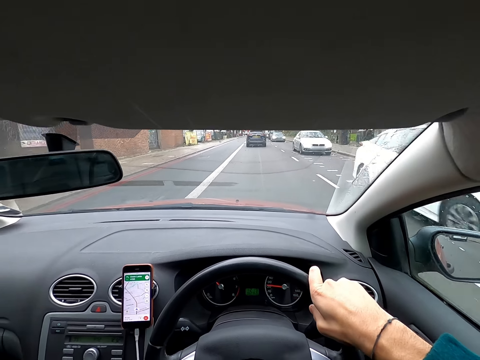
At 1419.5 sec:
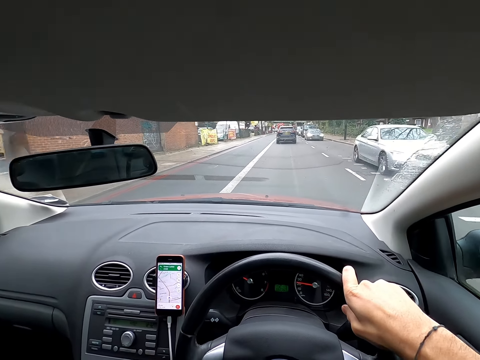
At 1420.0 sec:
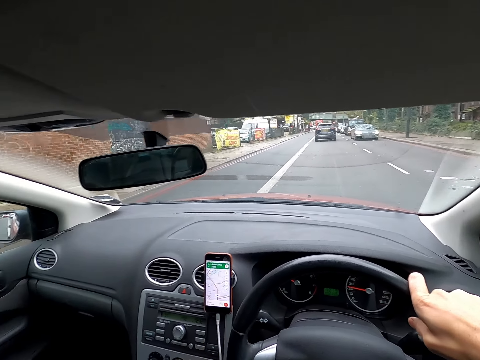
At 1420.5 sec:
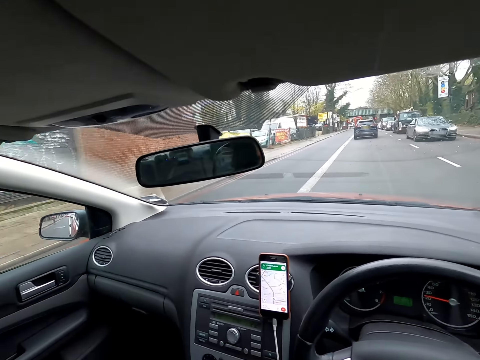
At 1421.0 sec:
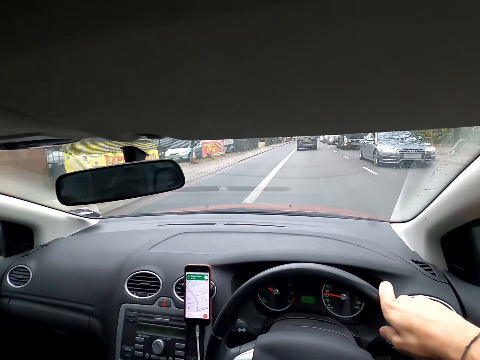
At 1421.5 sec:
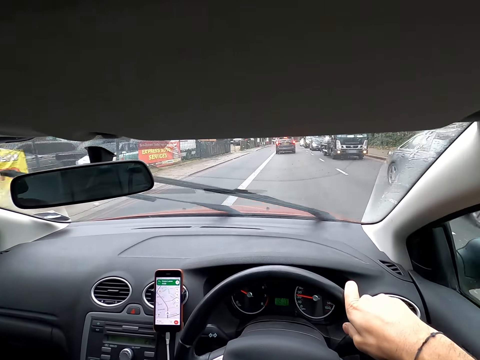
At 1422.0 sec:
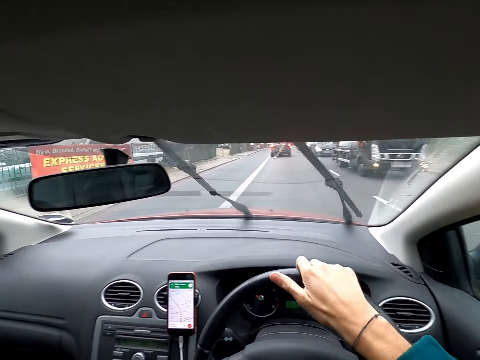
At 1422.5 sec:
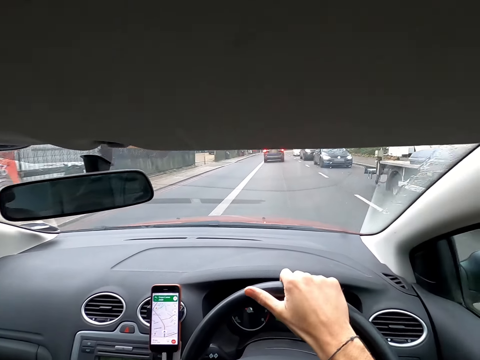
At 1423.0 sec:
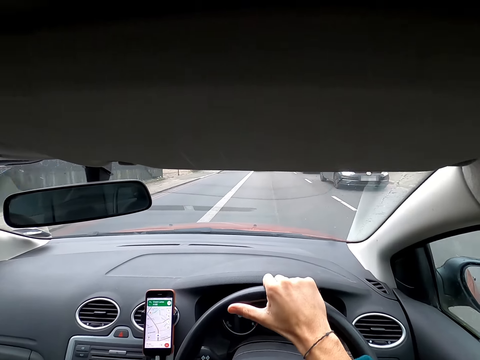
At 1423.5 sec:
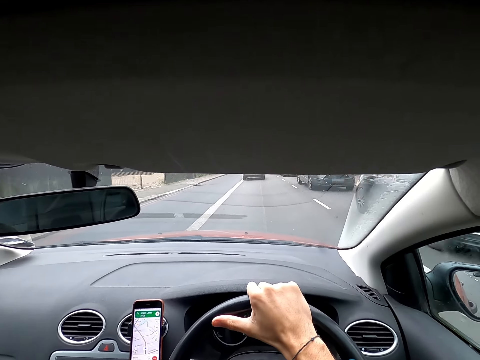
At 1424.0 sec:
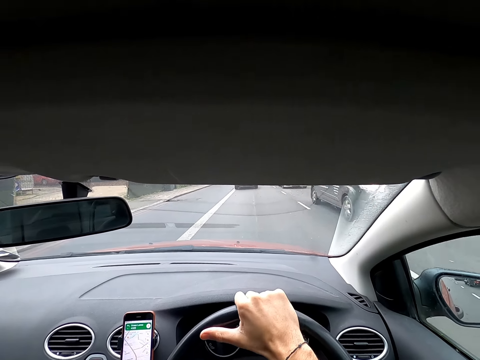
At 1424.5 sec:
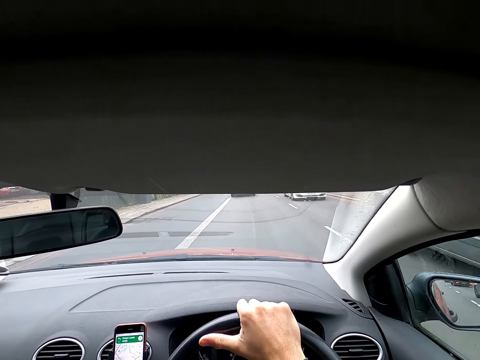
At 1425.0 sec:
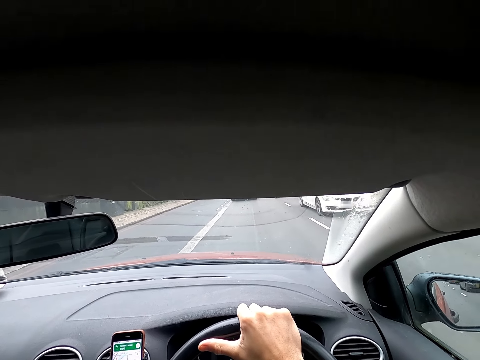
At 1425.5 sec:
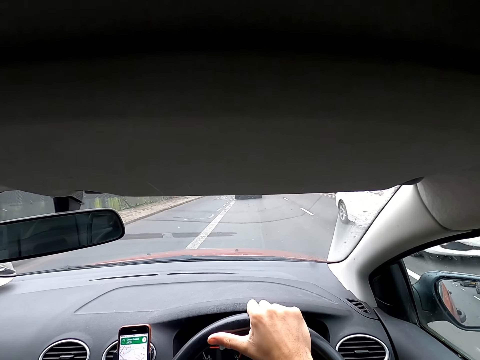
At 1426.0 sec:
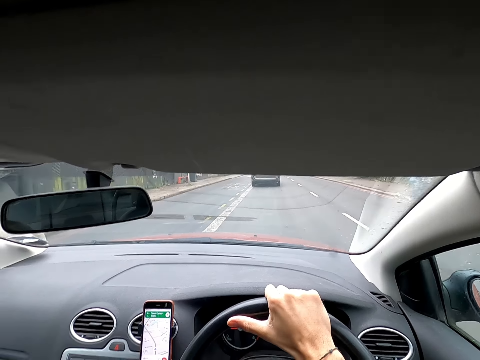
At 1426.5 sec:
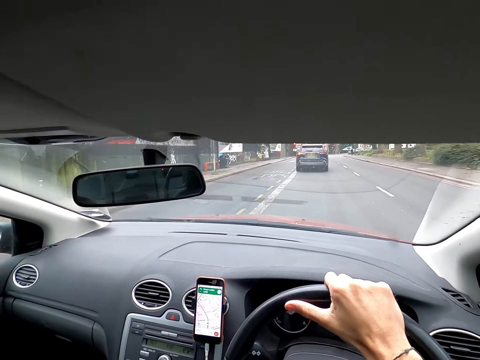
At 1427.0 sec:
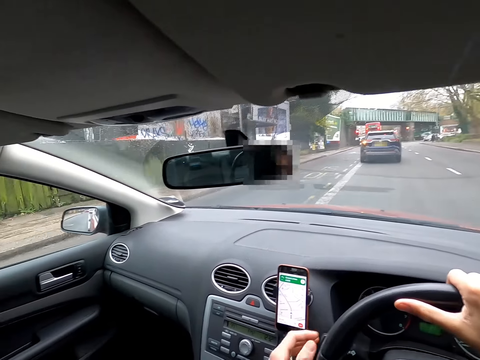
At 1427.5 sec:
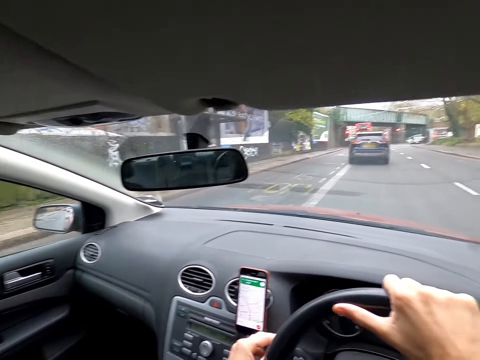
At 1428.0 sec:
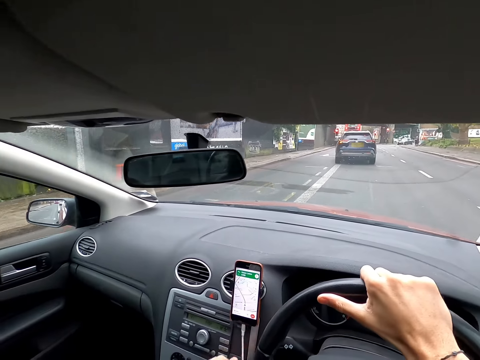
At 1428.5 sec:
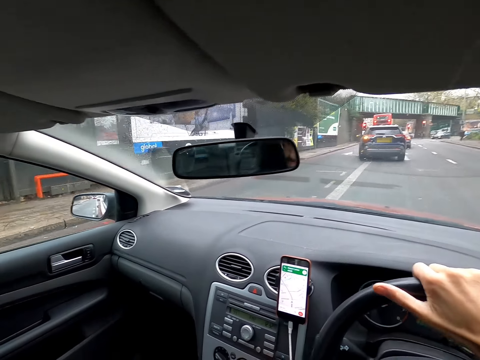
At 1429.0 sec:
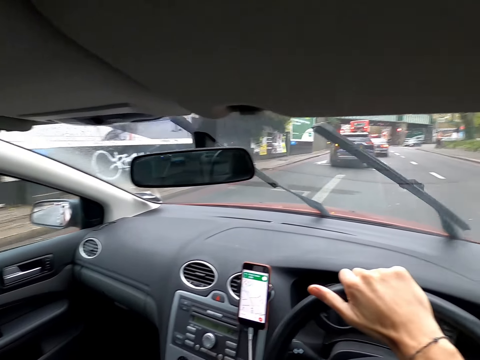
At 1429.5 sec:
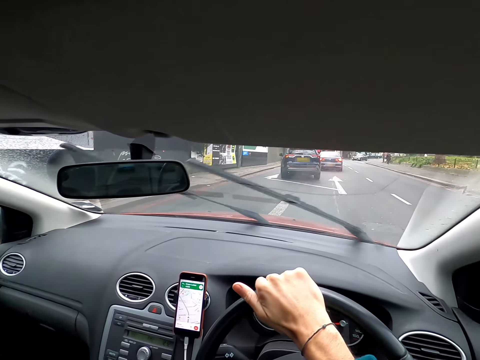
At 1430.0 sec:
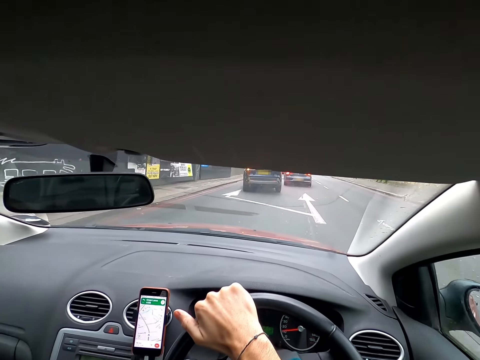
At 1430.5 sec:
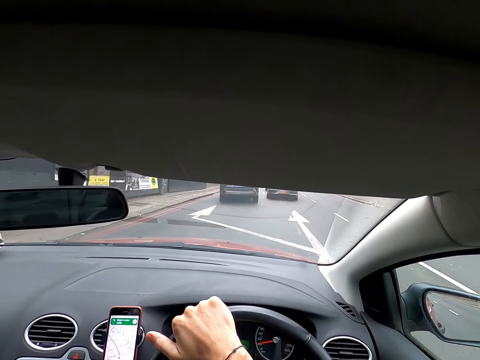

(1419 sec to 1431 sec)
The camera wearer drives past a white car. They do so again. They drive past a black car. They drive past a black truck. They drive past a black car. They do so again. They drive past a white car.

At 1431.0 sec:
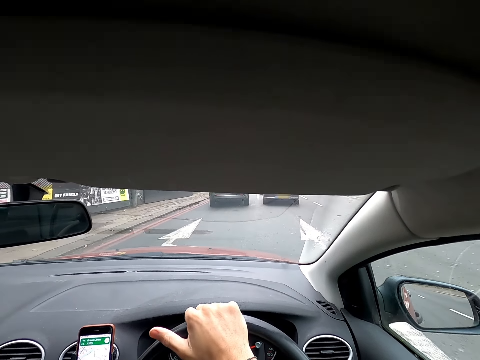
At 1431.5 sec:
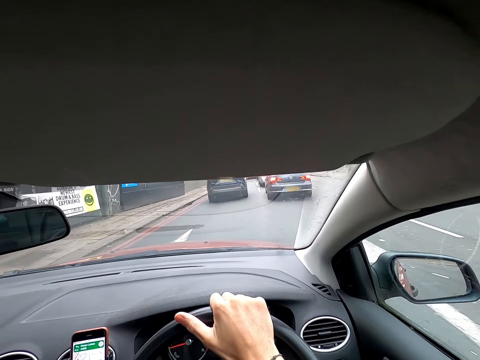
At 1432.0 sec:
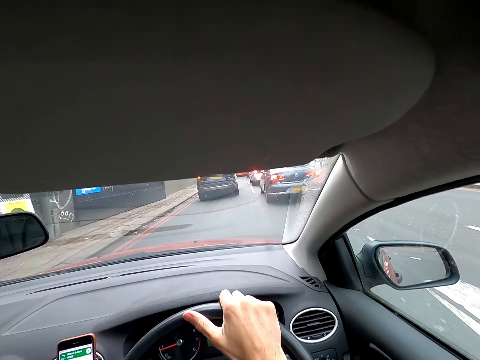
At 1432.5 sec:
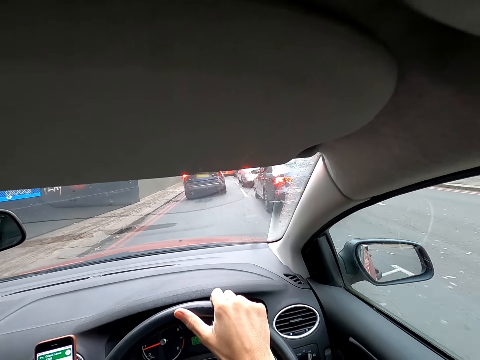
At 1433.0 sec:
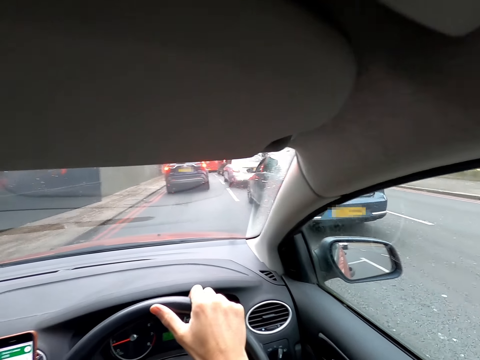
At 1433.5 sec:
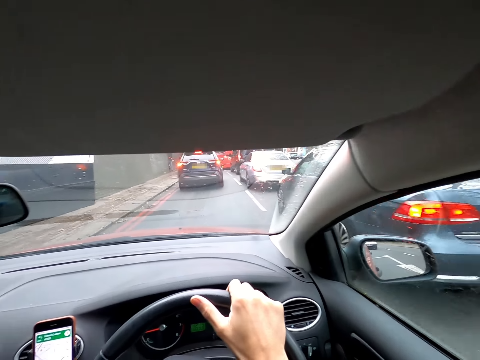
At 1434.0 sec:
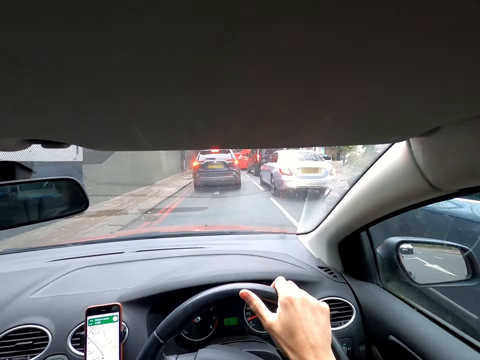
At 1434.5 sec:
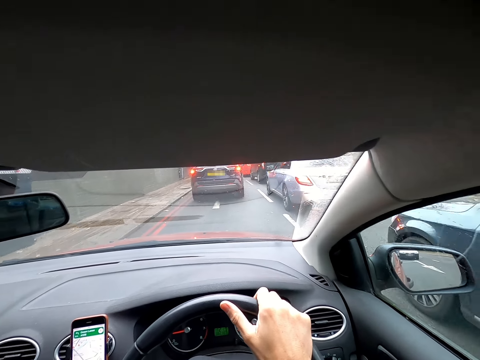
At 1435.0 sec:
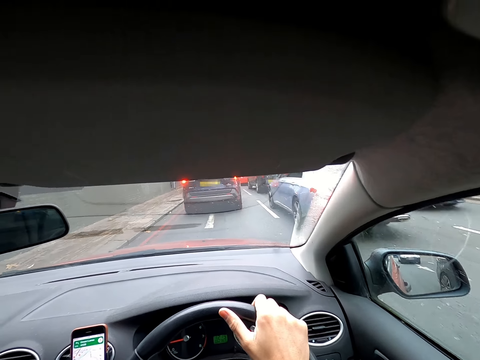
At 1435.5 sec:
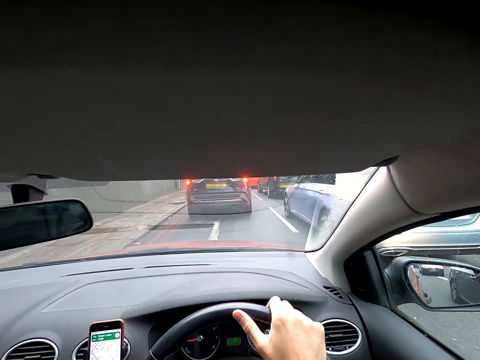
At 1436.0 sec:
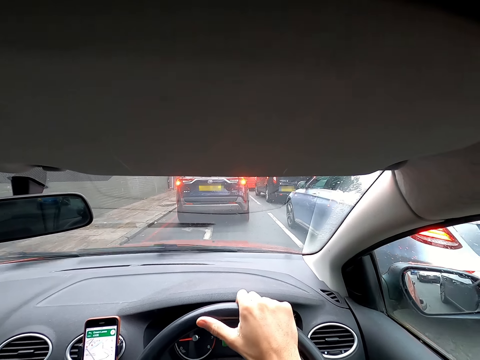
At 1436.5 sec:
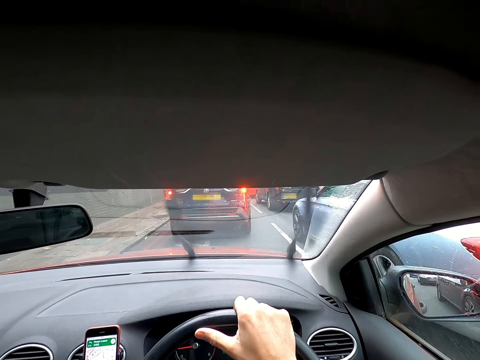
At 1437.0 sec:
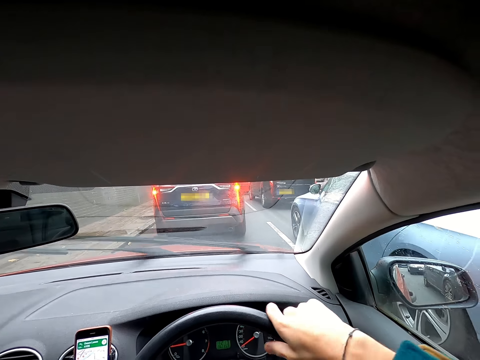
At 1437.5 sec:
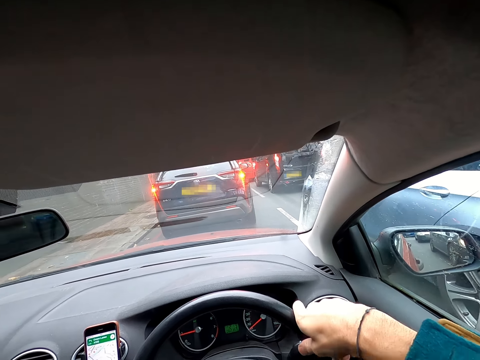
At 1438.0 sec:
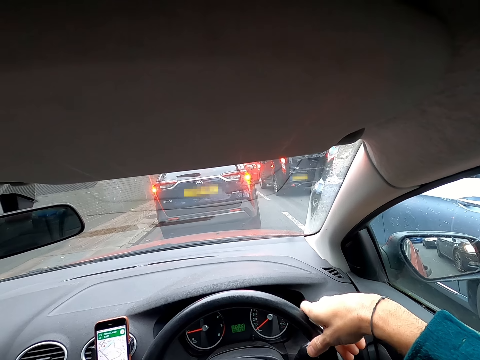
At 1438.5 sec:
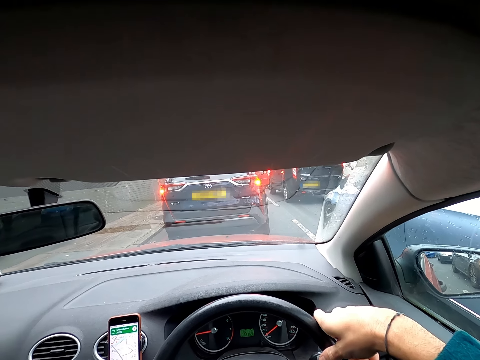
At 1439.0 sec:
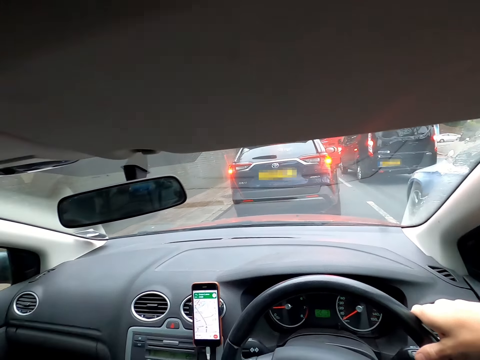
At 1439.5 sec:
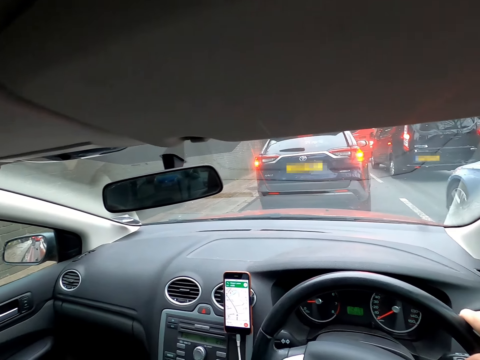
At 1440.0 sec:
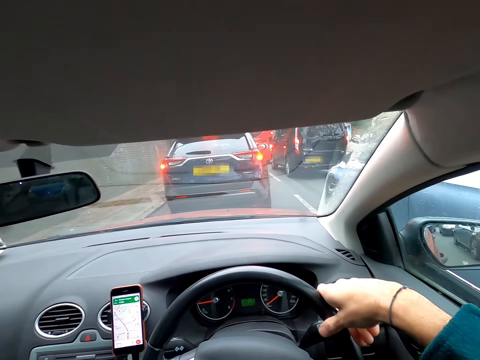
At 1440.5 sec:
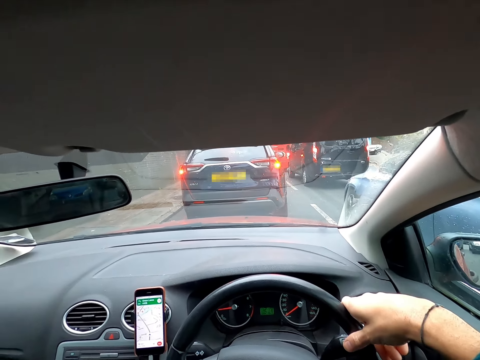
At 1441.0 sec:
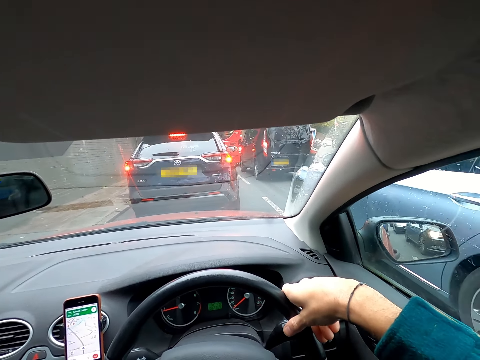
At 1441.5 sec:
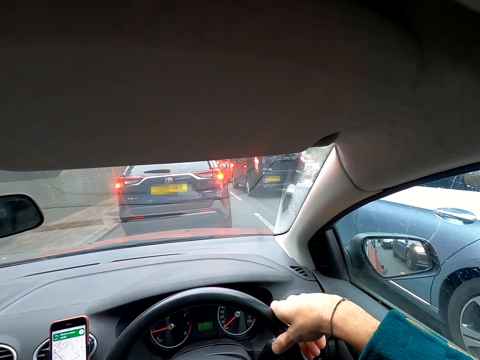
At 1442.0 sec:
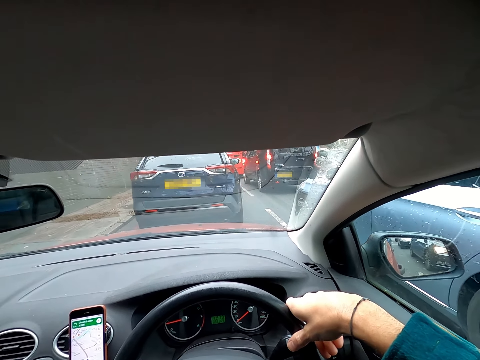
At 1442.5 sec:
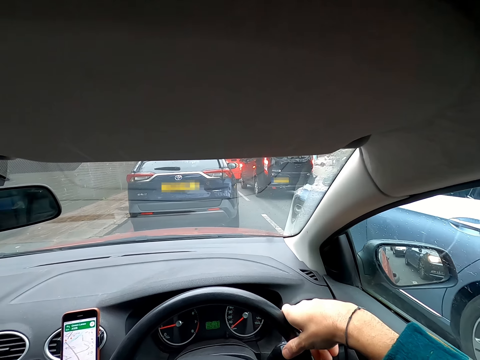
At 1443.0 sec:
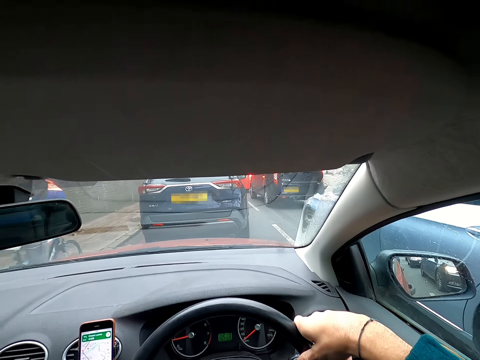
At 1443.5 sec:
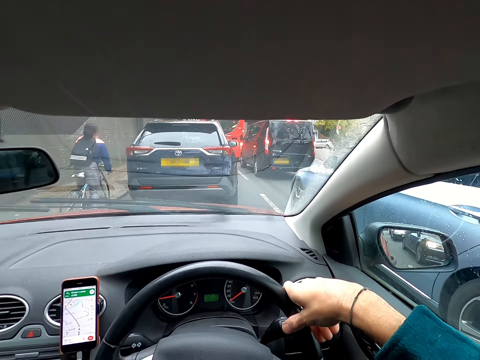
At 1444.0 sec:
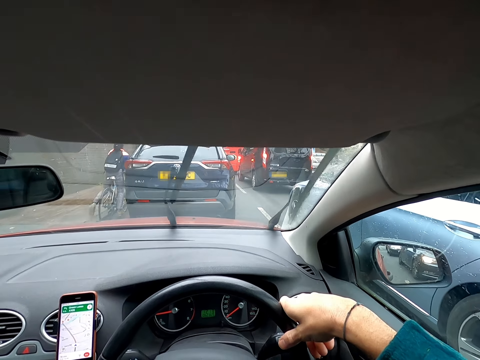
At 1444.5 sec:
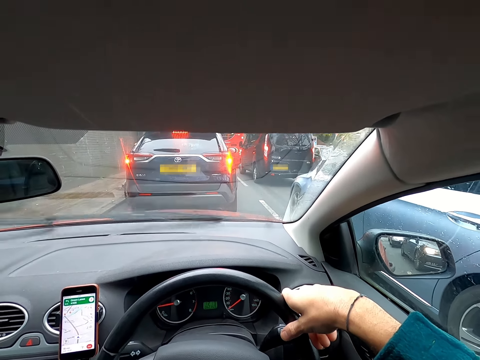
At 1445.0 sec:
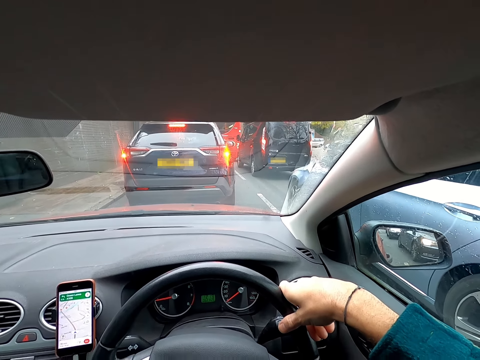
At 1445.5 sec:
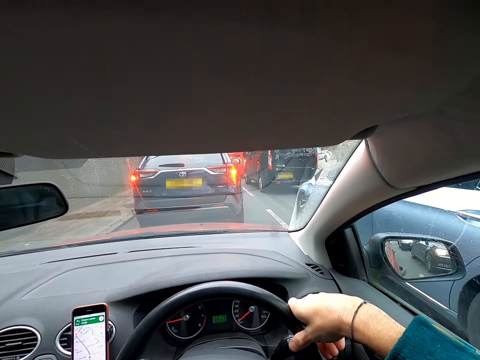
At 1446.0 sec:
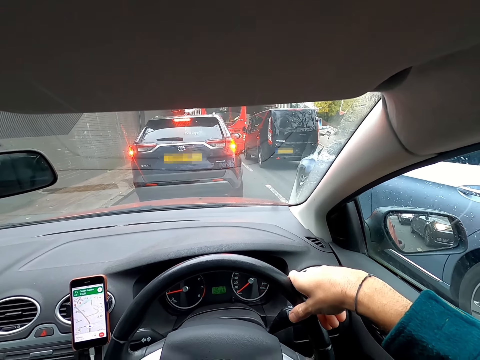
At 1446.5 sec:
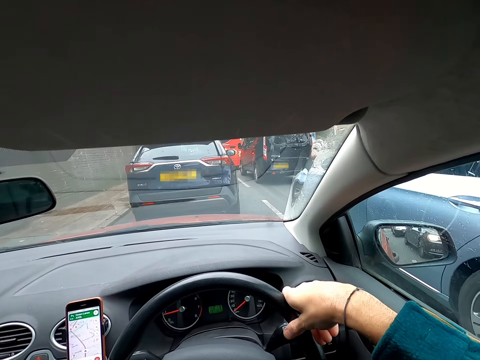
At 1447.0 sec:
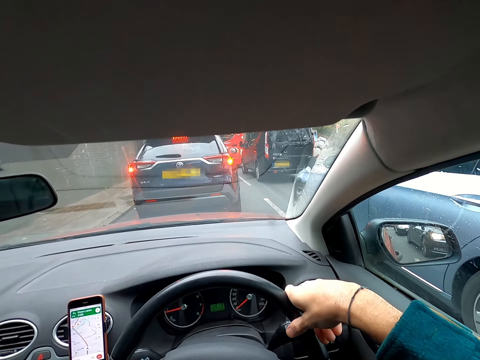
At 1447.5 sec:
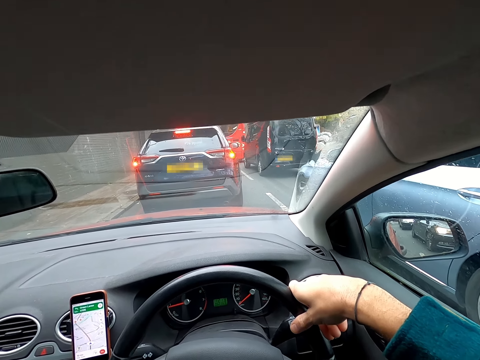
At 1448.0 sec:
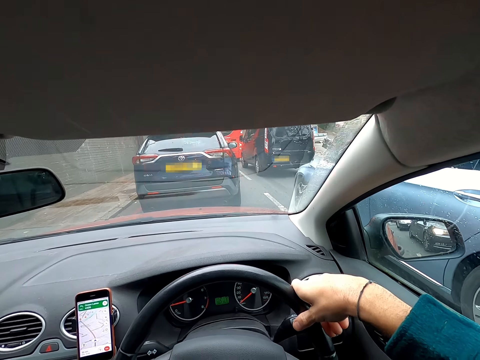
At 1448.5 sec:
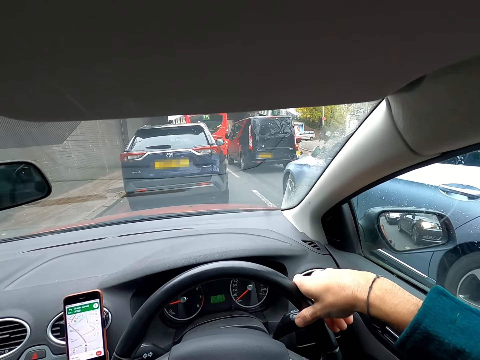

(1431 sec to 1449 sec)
The camera wearer drives past a blue car. They stop the car. The biker rides past the camera wearer.
